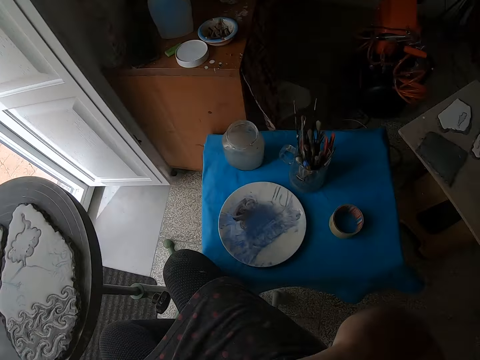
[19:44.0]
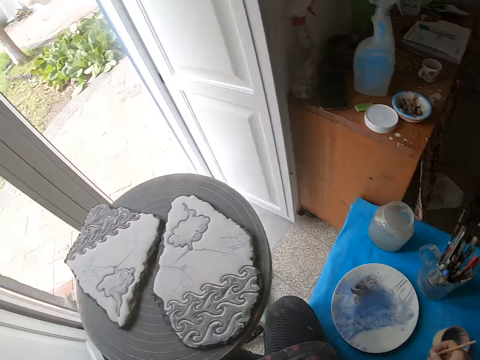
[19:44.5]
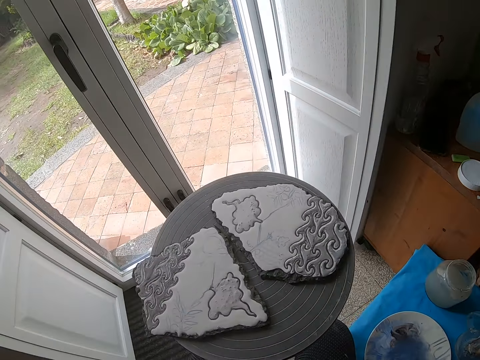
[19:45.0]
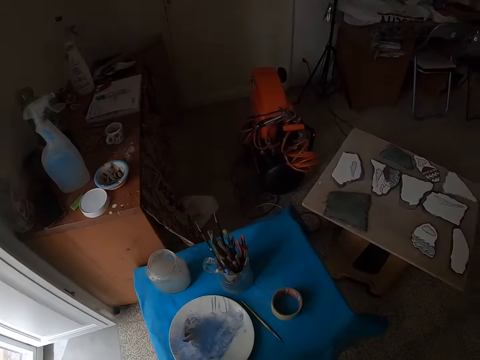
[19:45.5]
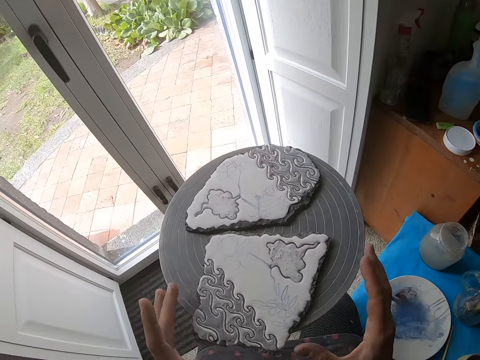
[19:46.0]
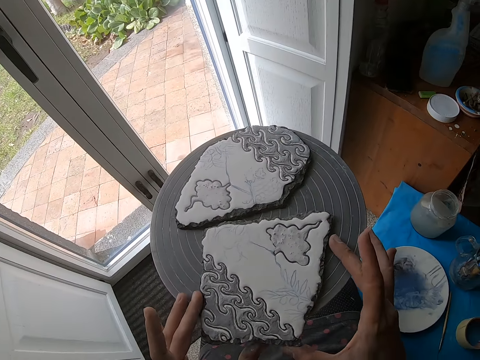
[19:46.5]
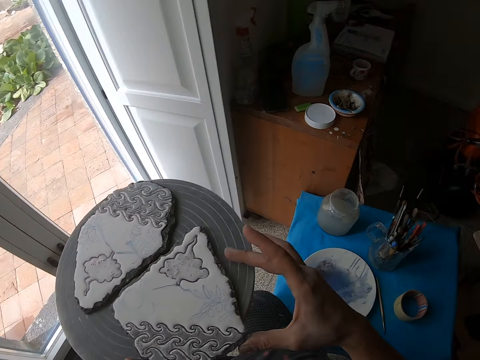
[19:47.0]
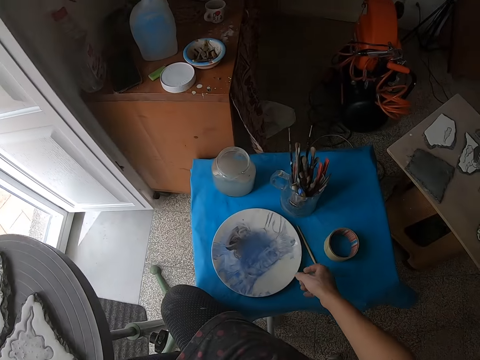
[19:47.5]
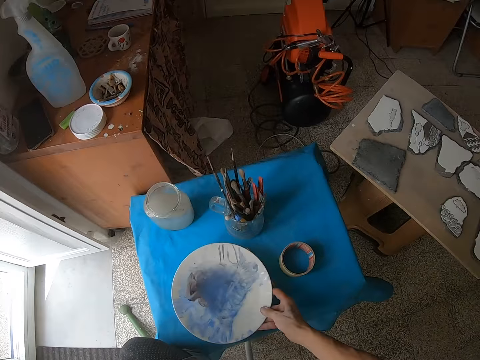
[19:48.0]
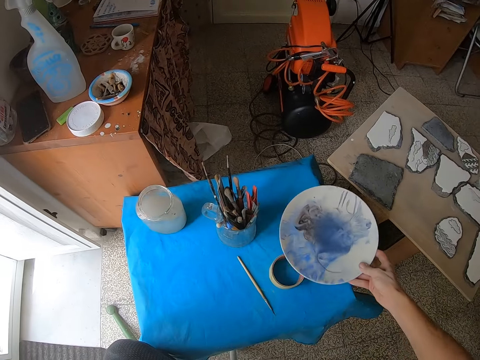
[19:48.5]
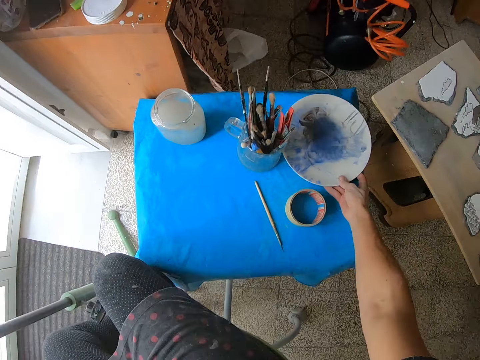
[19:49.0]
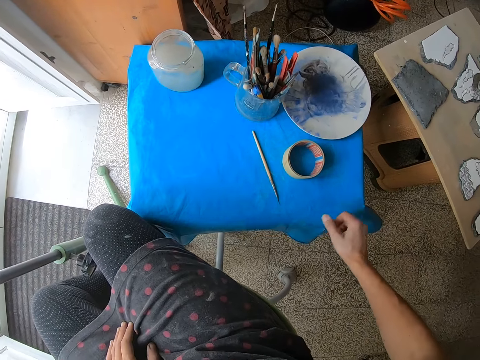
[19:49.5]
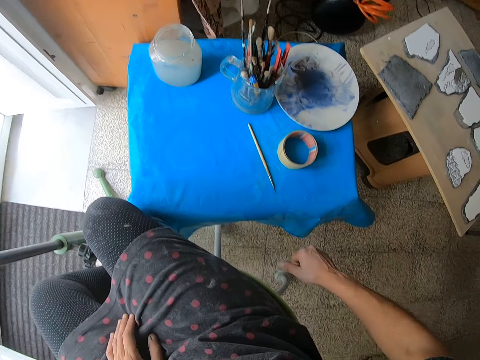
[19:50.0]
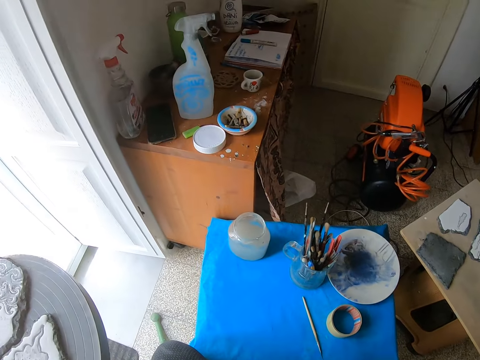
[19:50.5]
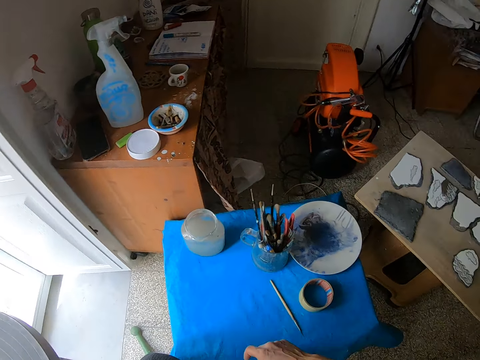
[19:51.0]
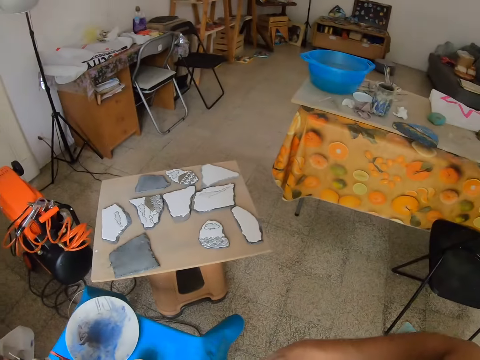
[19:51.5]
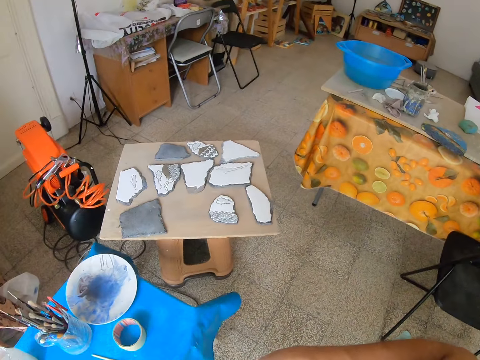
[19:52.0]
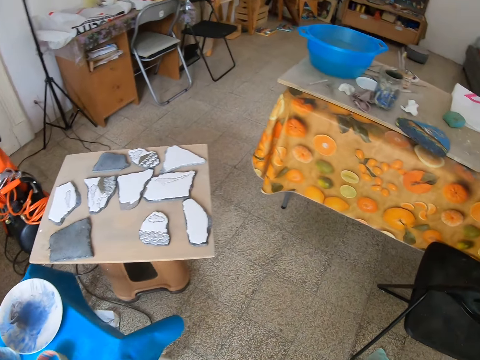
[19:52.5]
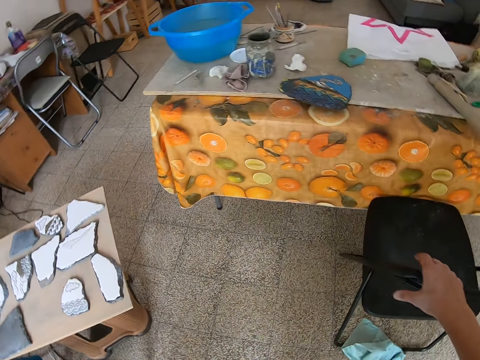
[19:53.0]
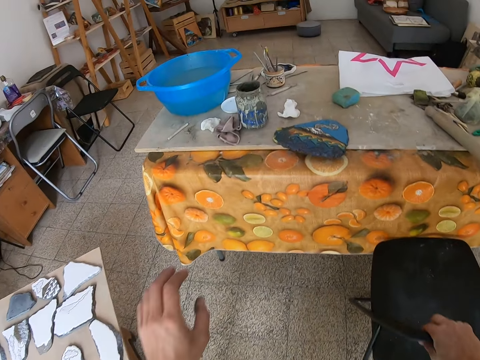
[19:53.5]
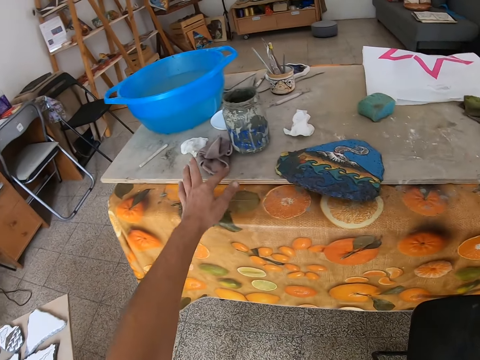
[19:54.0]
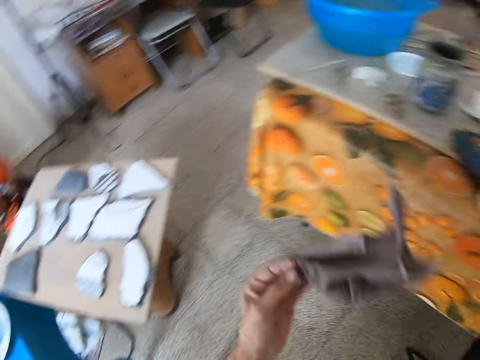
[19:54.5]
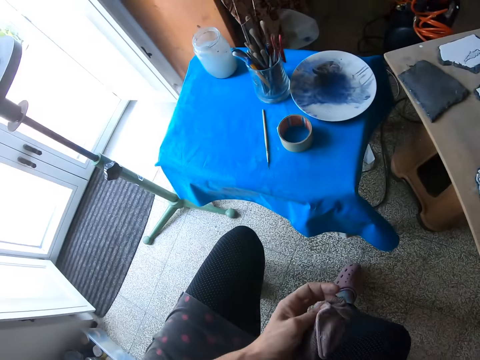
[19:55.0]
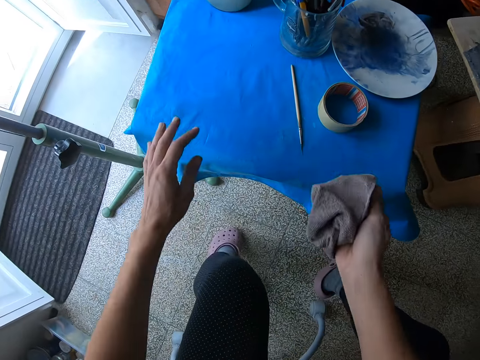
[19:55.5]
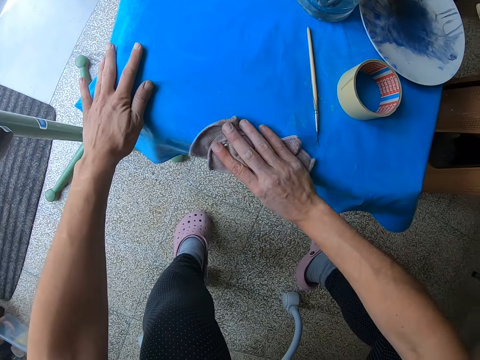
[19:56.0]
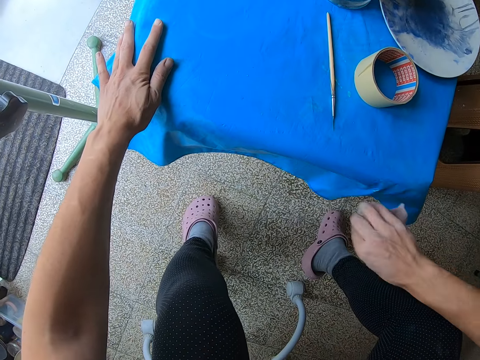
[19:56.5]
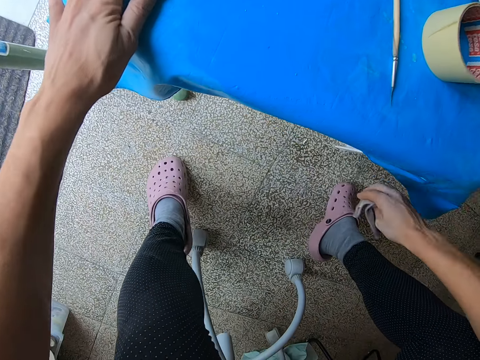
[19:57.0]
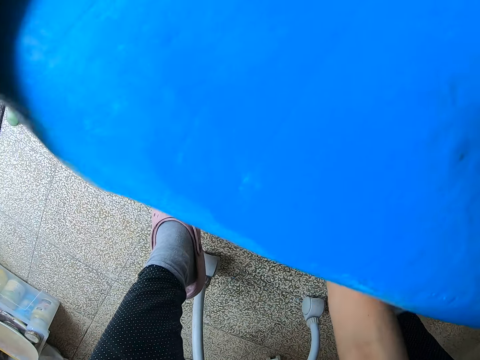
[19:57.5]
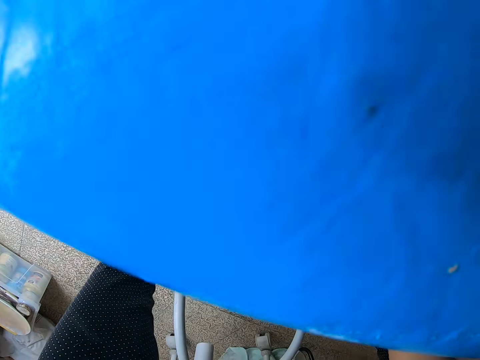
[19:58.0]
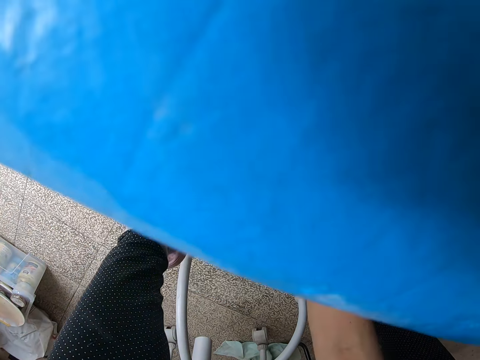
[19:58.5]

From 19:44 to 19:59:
The camera wearer puts a paintbrush down and rotates the stool. He adjusts the ceramic with both hands. He touches the painted picture. He carries the bowl on the table with his right hand. He picks up a plate. He drops the bowl on the edge of the blue table with his right hand. He holds a chair. He picks up a towel from a table with his left hand. He passes the towel to his right hand. He places his left hand on the blue table. He cleans the blue table with the towel in his right hand.

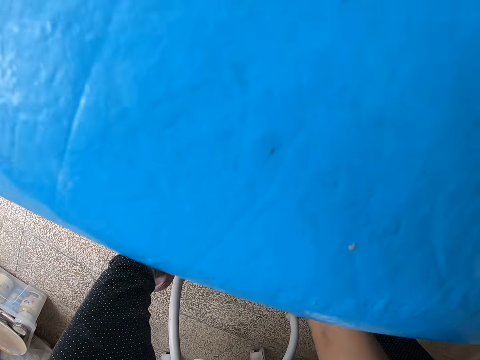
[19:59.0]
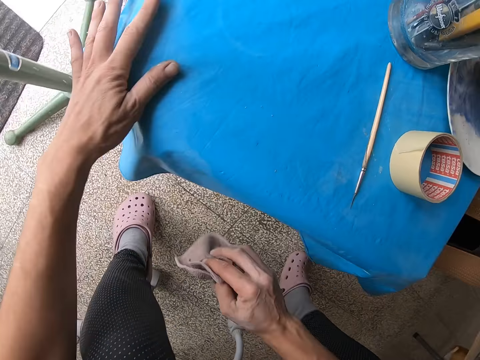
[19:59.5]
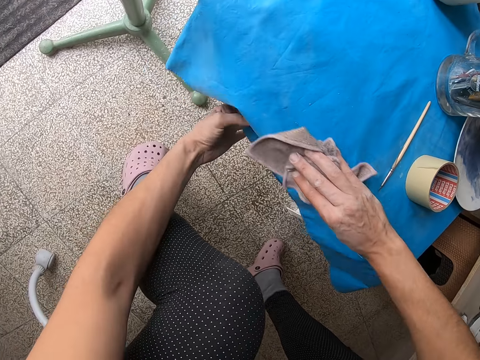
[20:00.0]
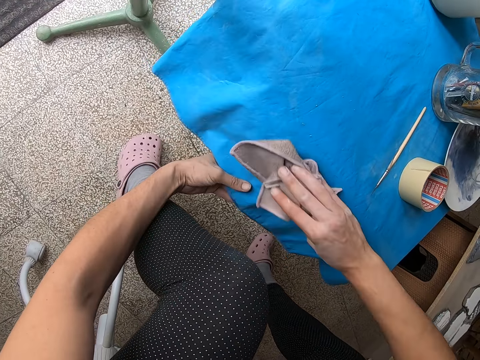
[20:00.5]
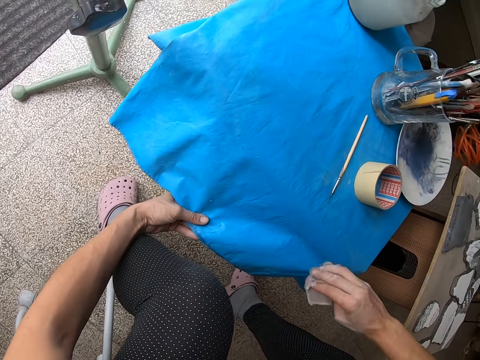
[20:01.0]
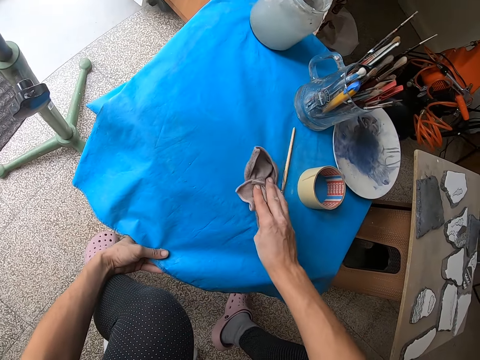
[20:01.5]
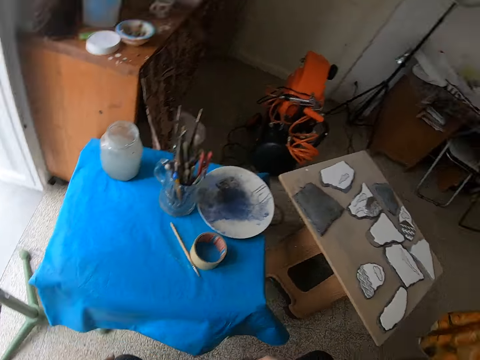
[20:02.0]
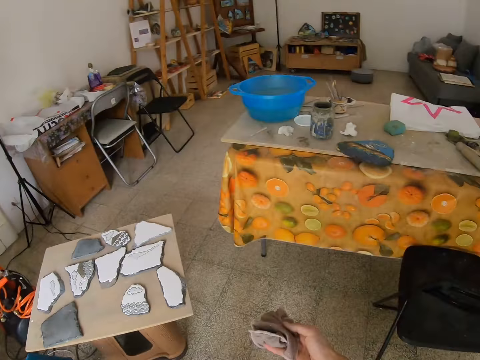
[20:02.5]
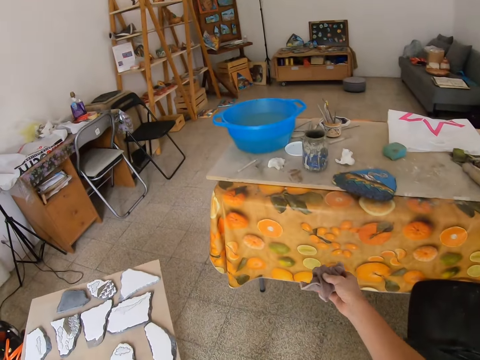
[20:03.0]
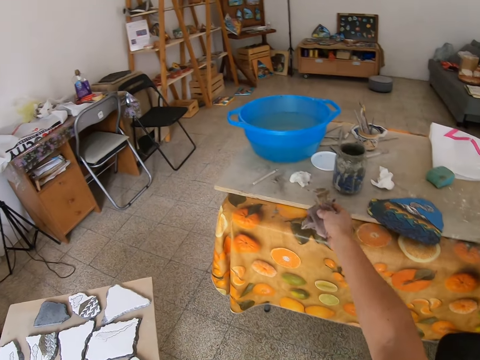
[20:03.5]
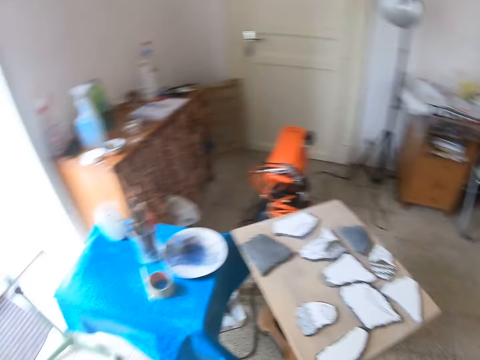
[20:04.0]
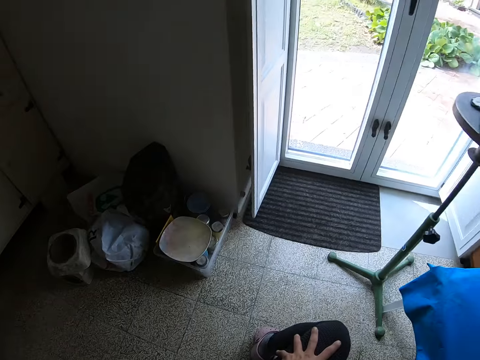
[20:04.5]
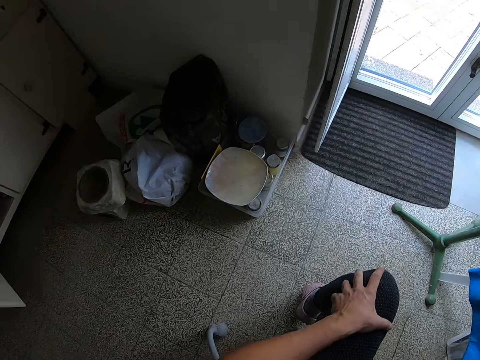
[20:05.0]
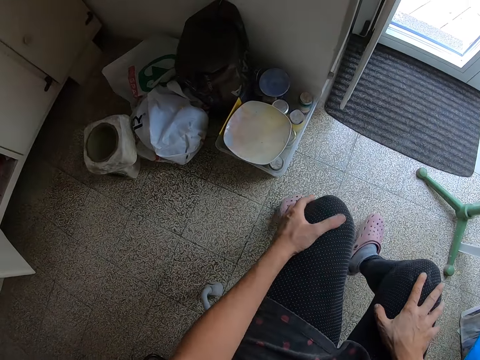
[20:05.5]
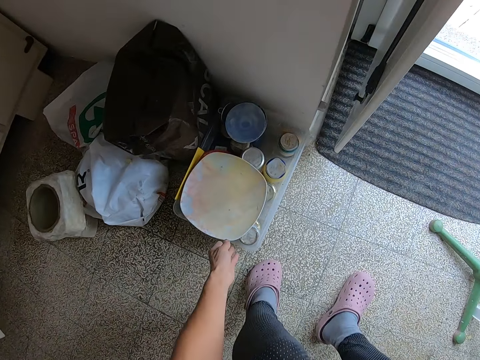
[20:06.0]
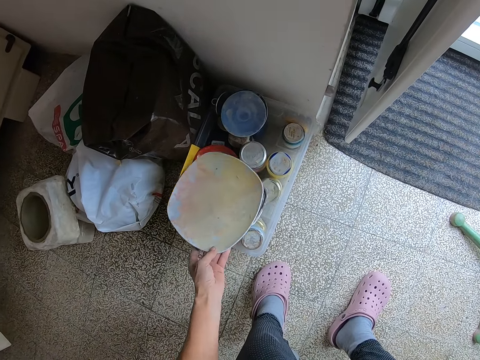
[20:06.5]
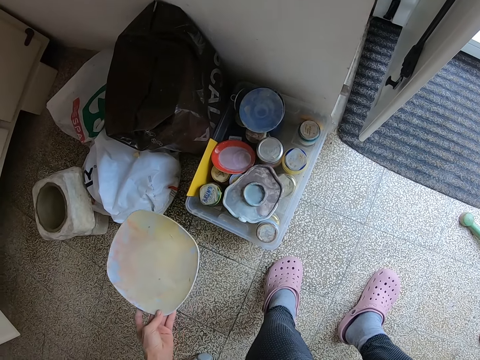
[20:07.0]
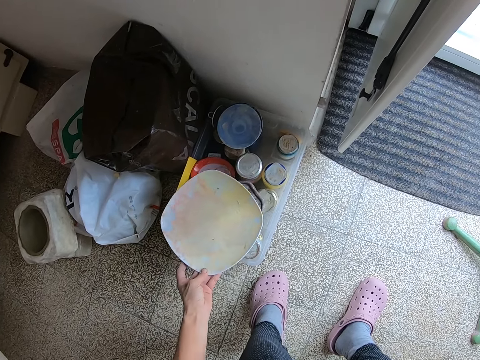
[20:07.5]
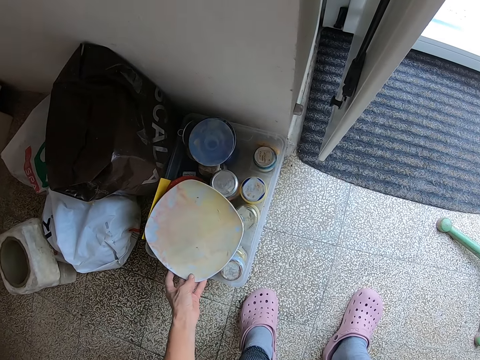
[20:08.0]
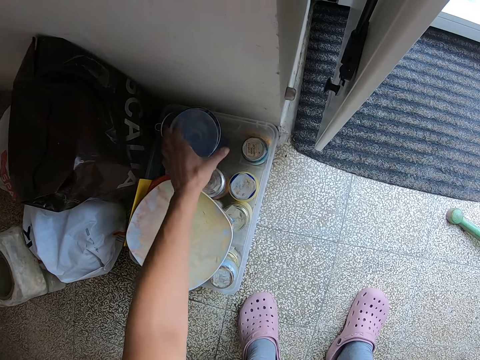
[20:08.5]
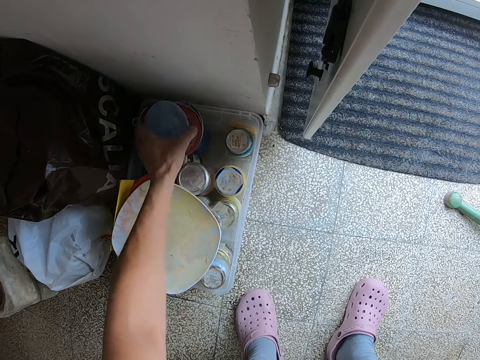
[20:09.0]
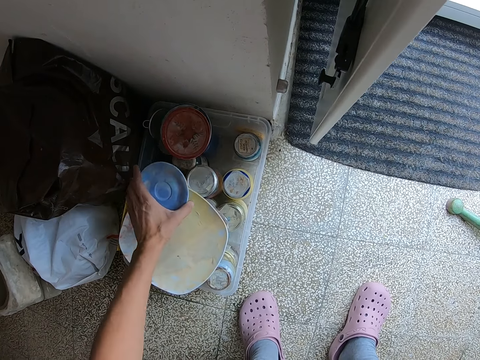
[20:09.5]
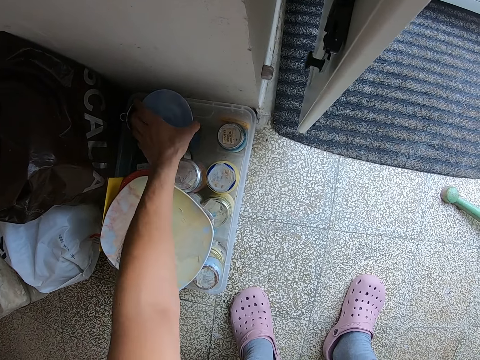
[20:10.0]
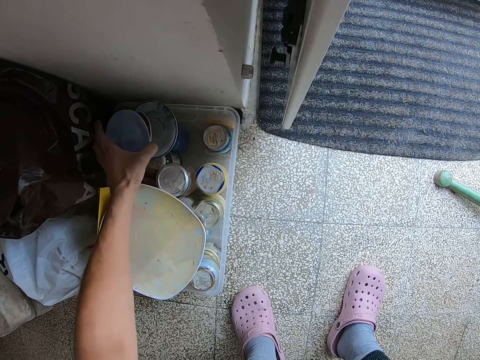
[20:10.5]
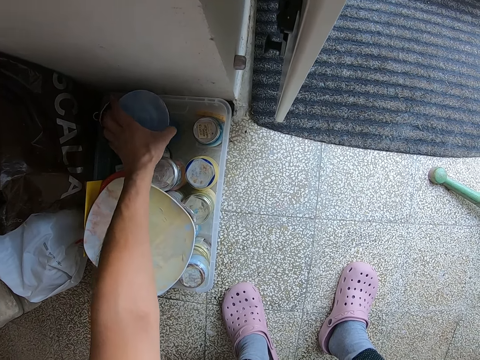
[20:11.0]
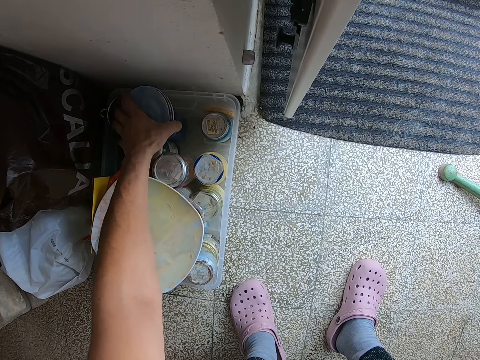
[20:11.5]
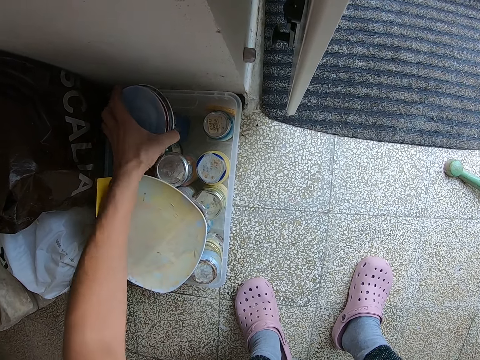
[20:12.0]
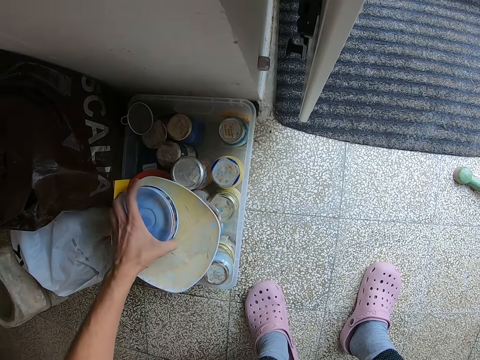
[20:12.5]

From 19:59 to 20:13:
The camera wearer holds the table mat and wipes the table mat. He drops the towel on the table with his right hand. He carries a ceramic with his left hand. He picks up a plate. He drops the ceramic on the tins with his left hand. He picks up the saucers.
